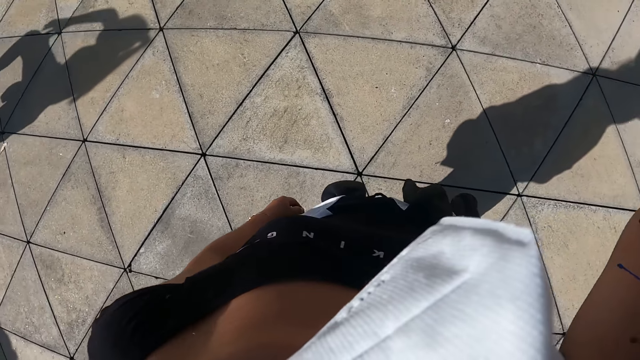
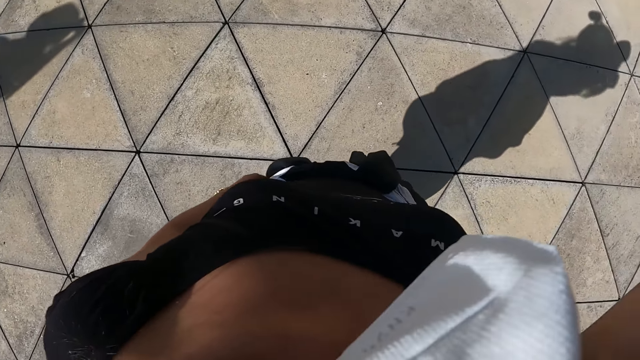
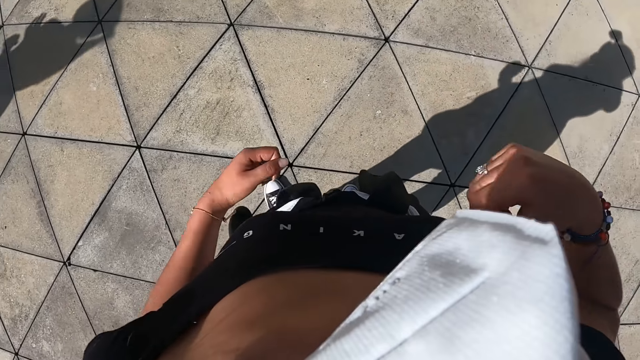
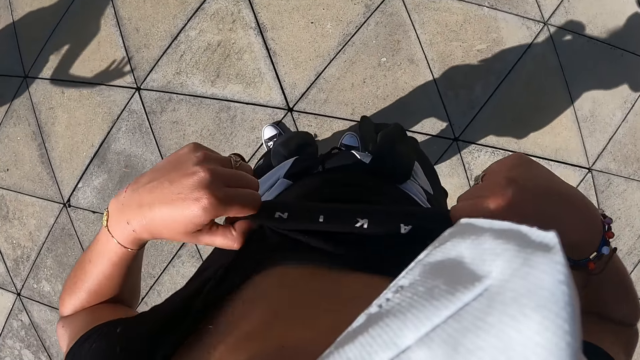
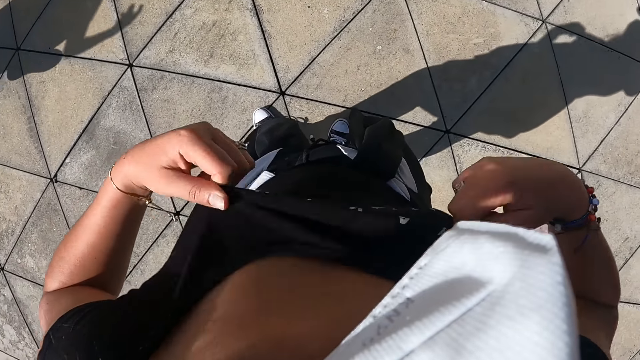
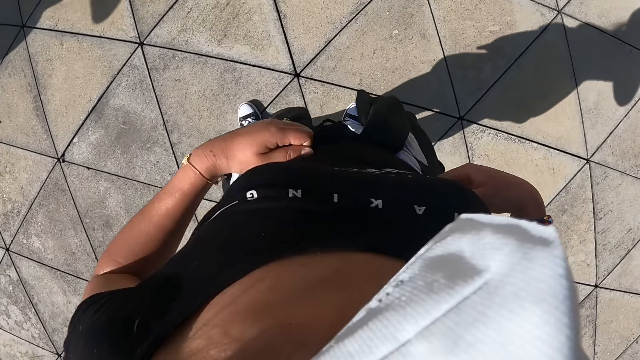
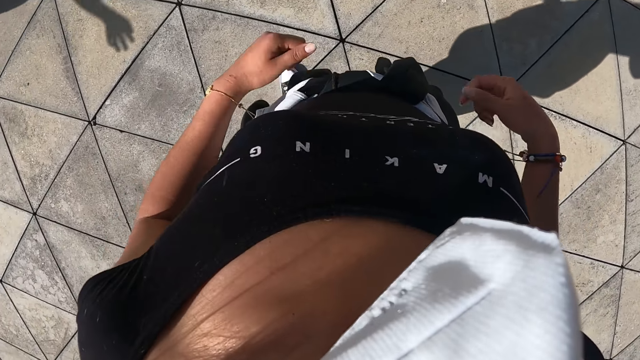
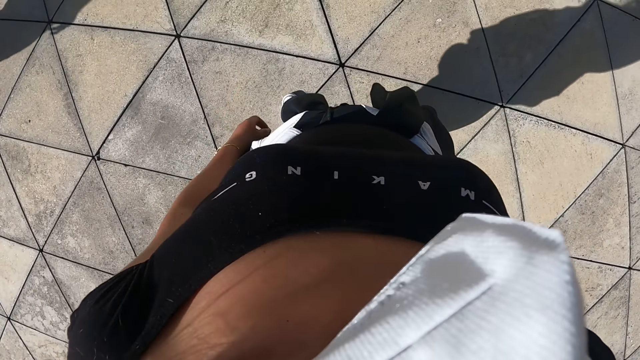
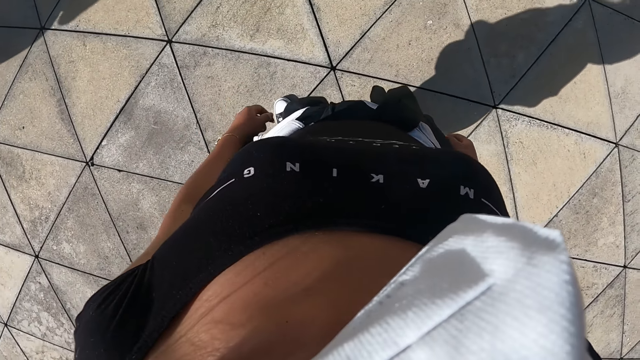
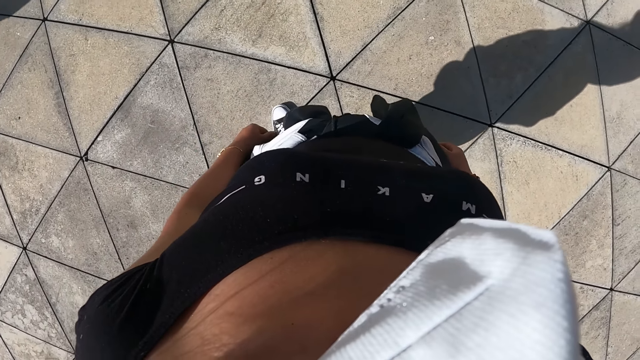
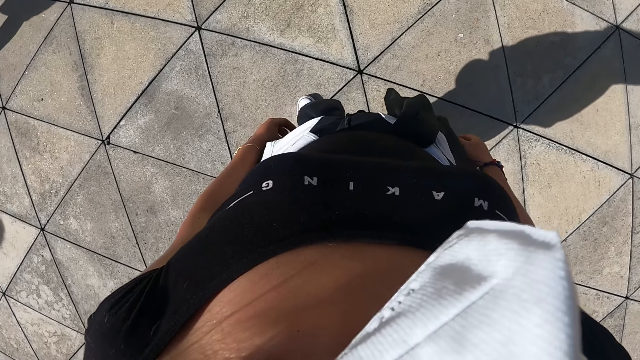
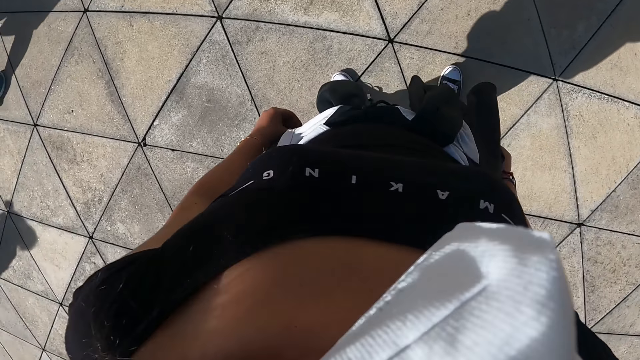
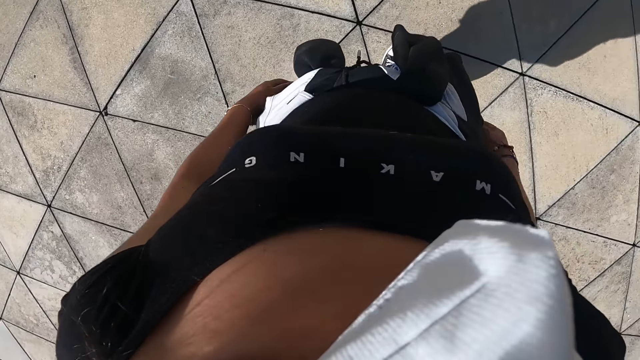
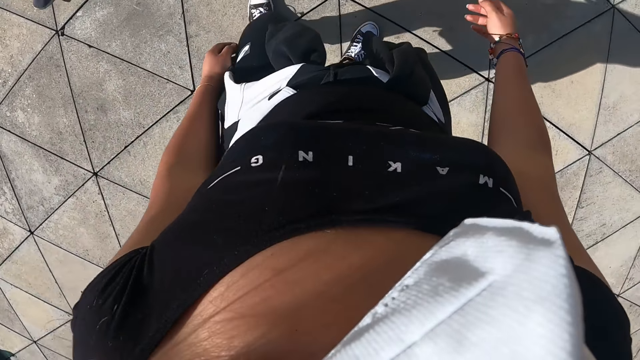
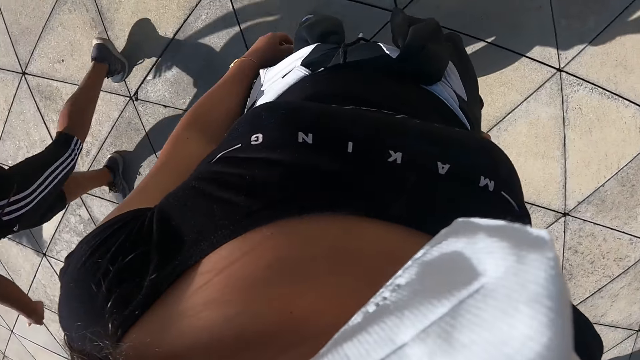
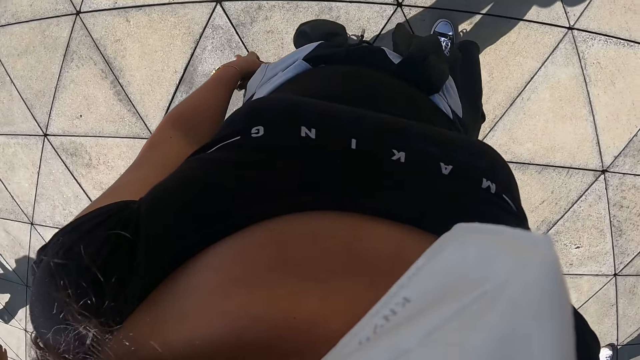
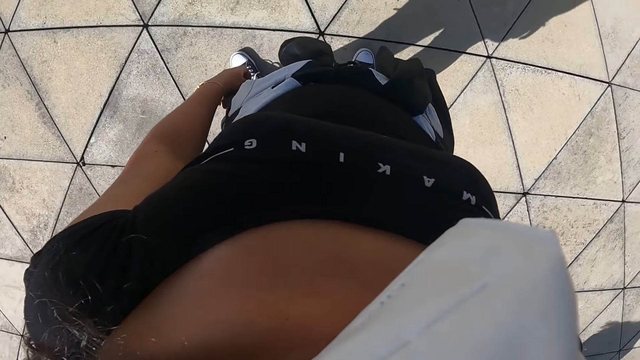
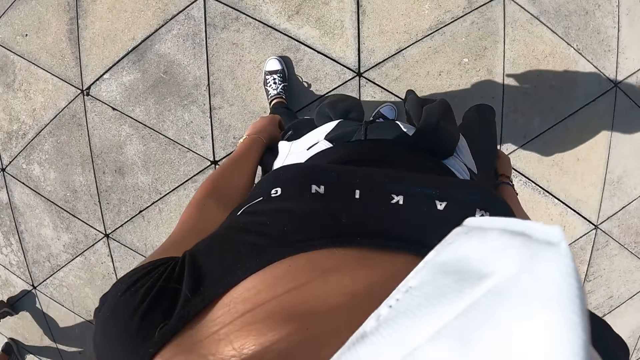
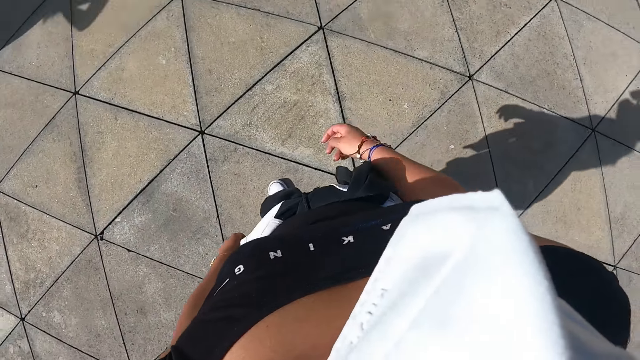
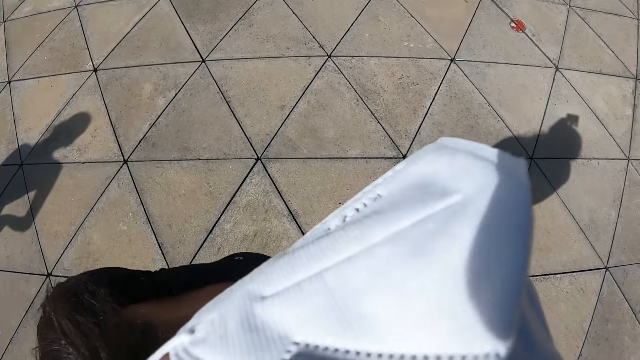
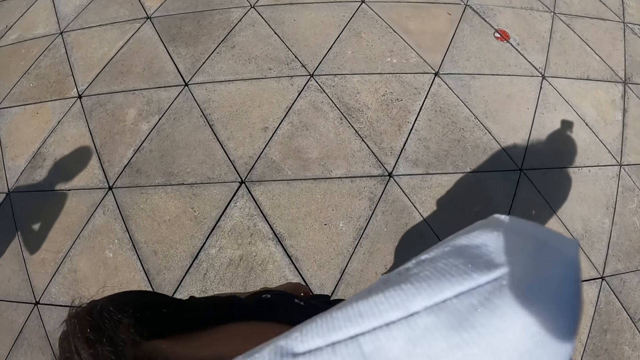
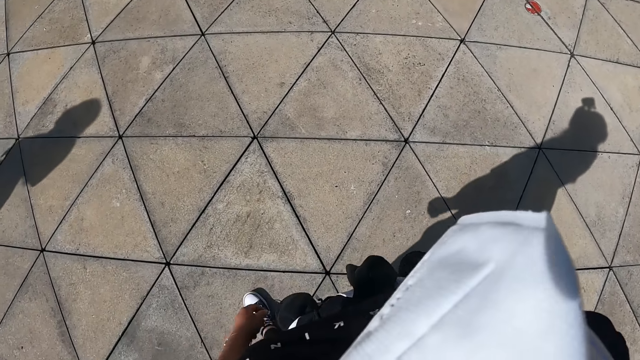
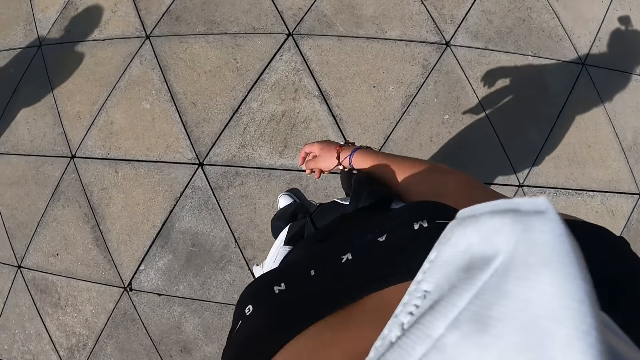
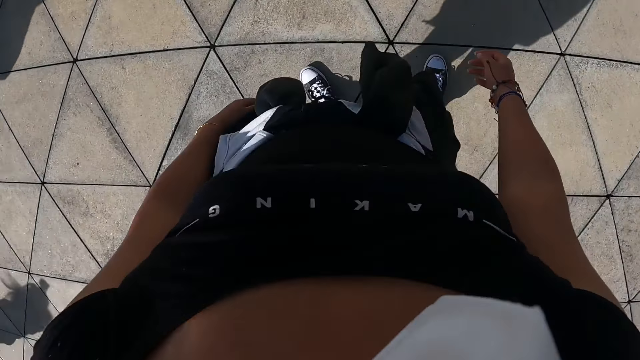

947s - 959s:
The camera wearer adjusts her clothes with her hands.

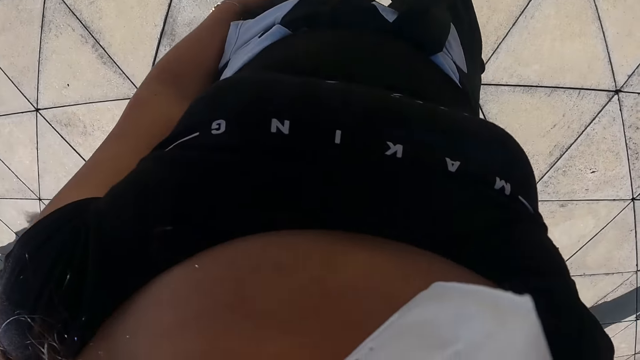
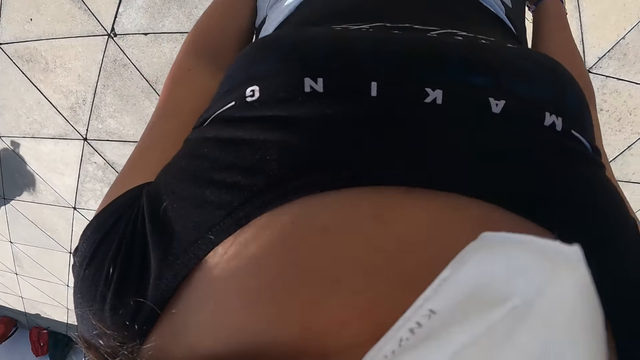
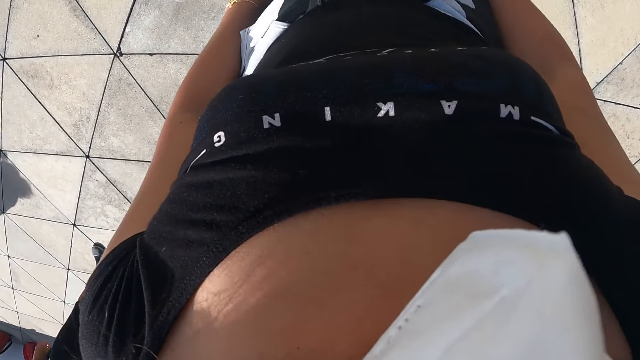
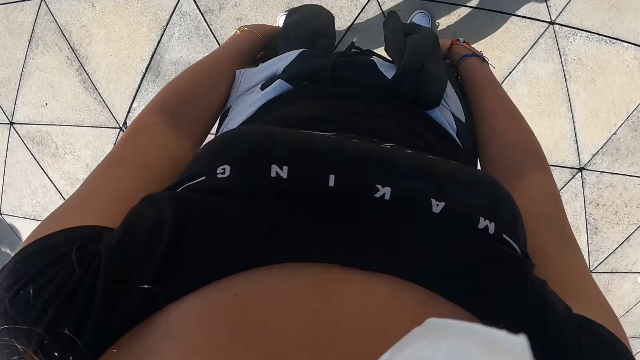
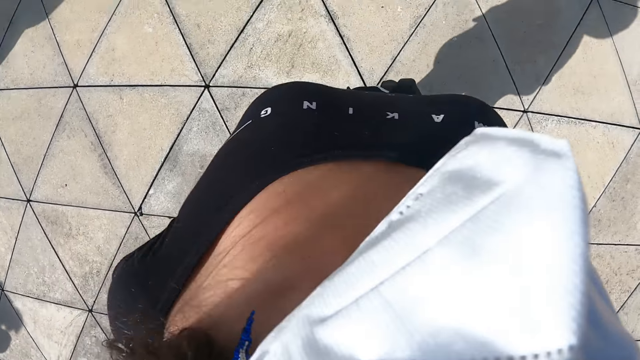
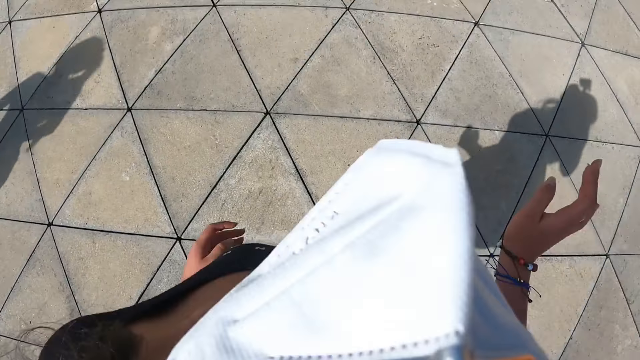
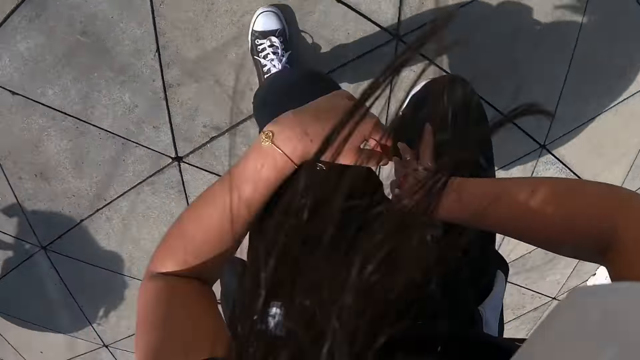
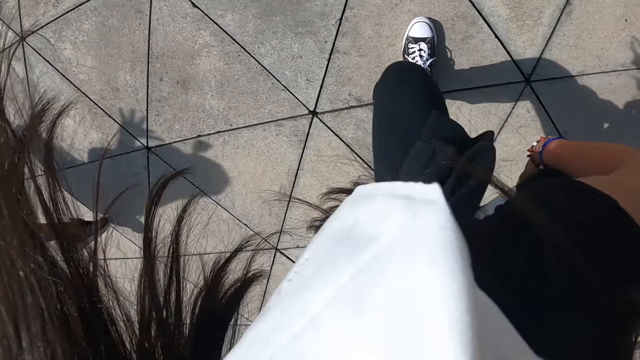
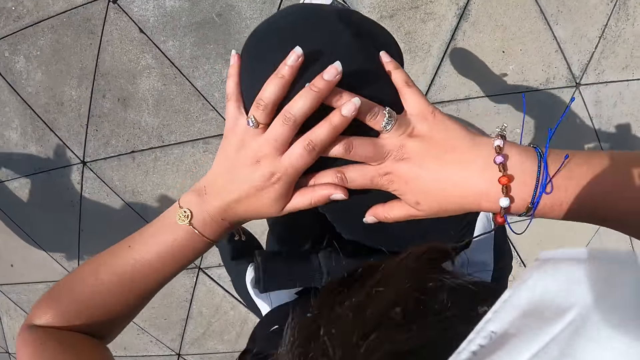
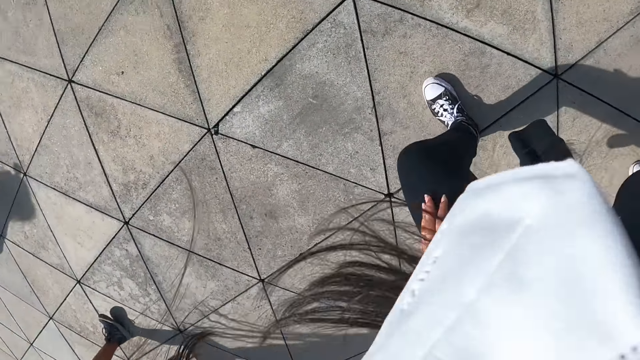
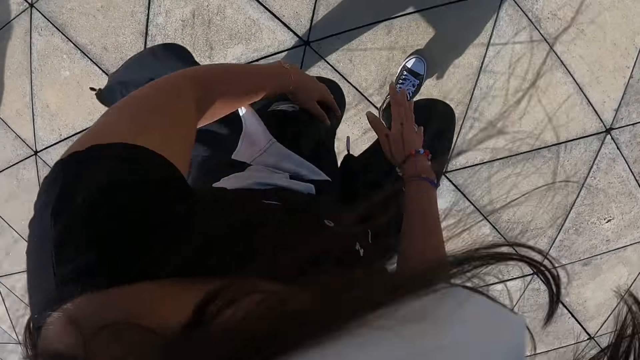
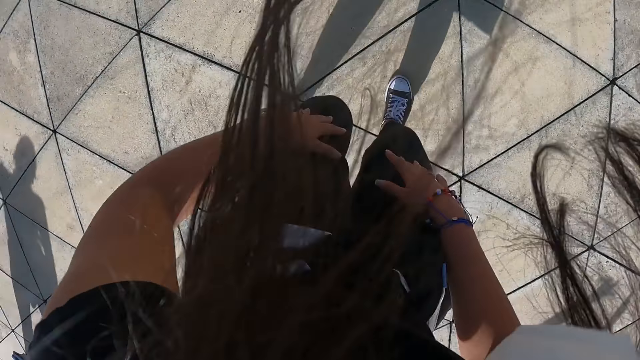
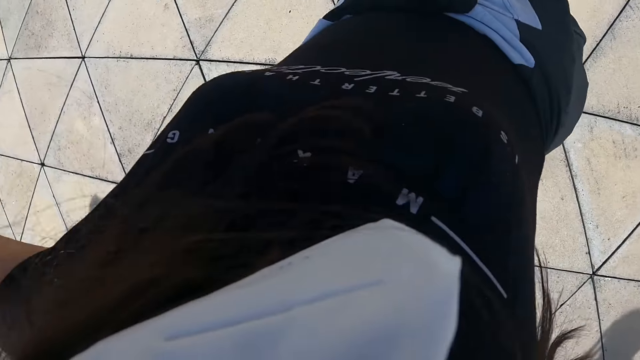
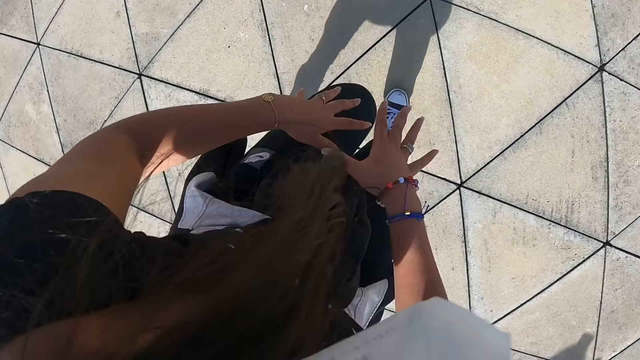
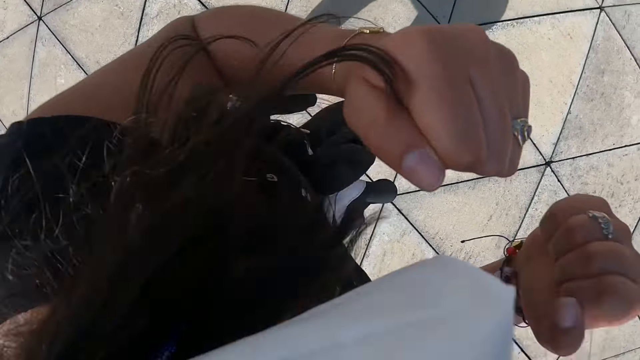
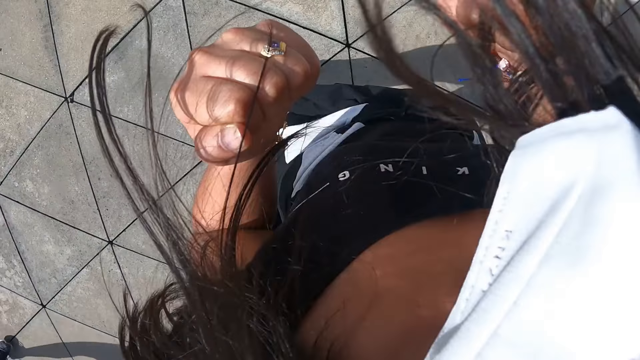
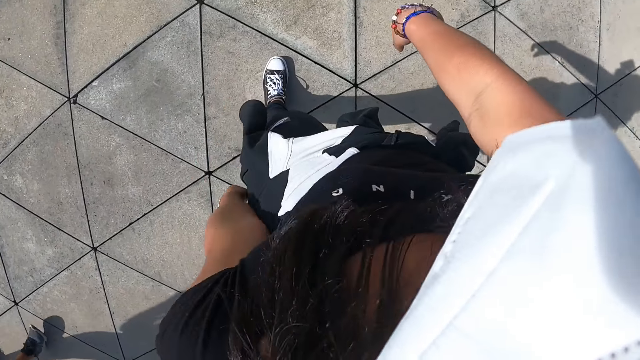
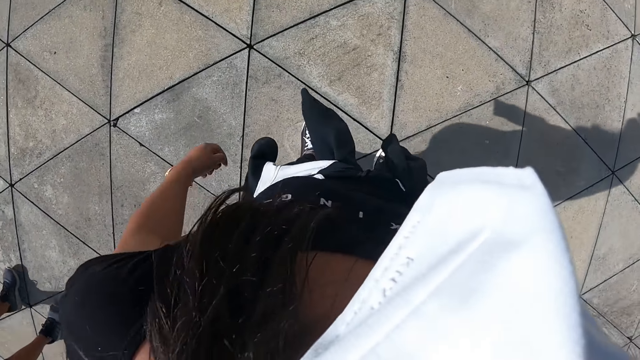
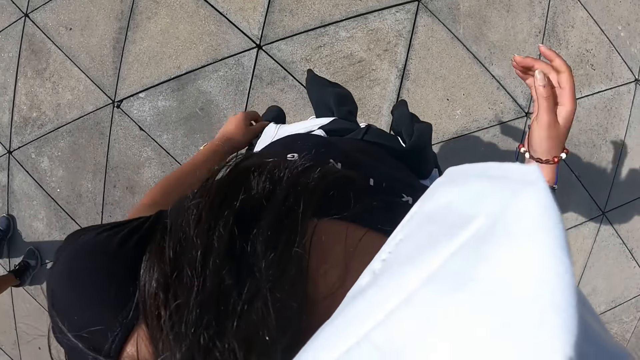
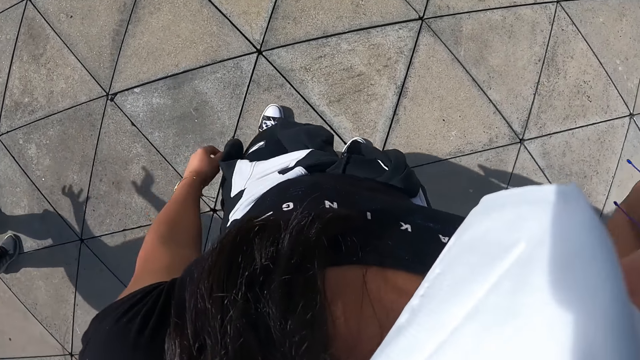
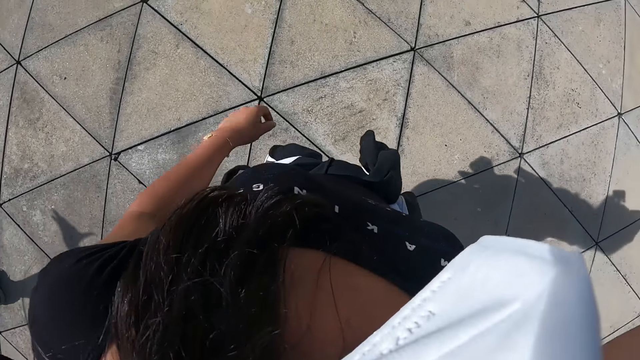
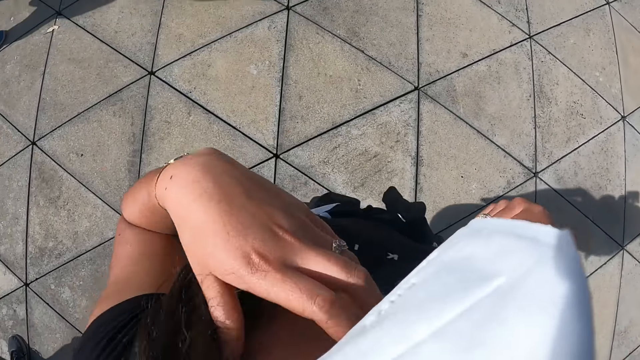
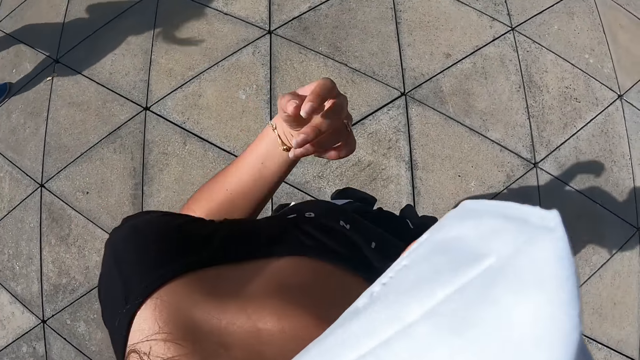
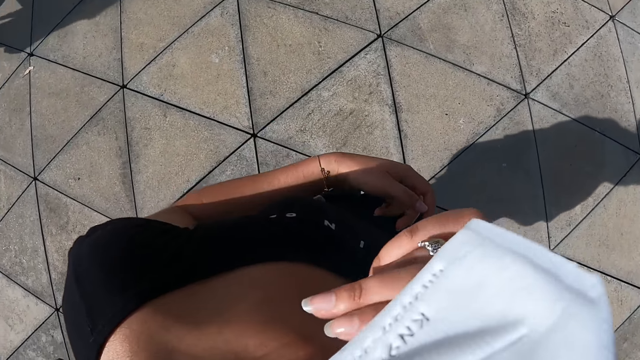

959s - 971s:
The camera wearer exercises on the rooftop with the group of people.
